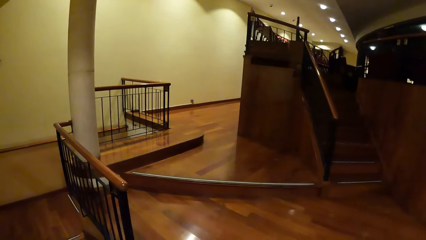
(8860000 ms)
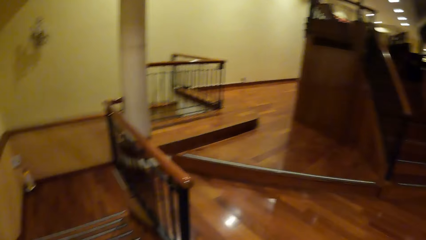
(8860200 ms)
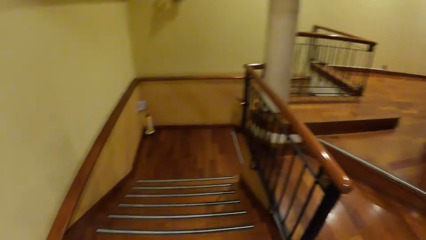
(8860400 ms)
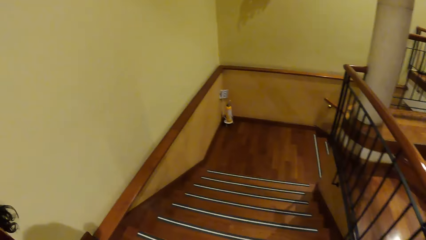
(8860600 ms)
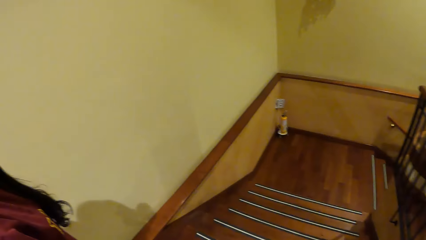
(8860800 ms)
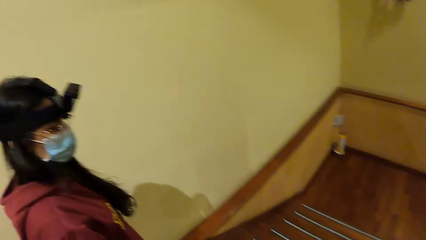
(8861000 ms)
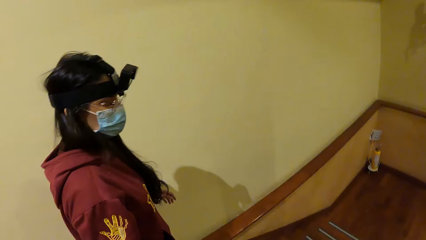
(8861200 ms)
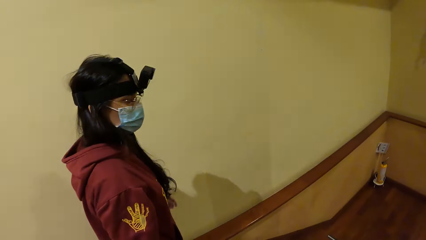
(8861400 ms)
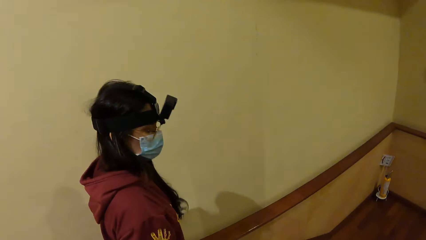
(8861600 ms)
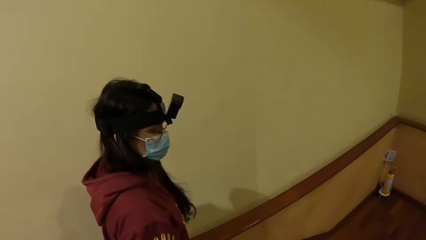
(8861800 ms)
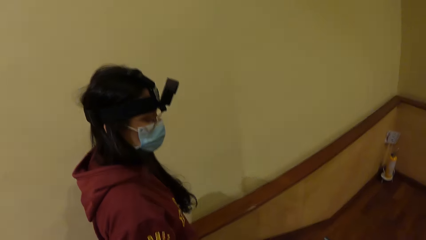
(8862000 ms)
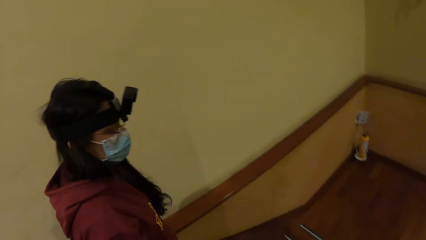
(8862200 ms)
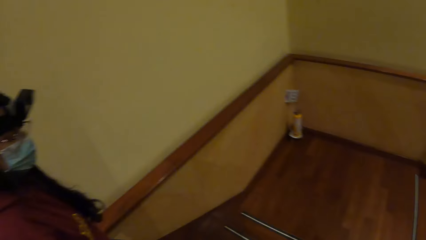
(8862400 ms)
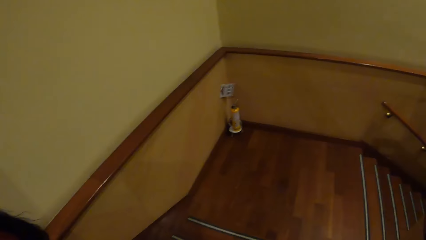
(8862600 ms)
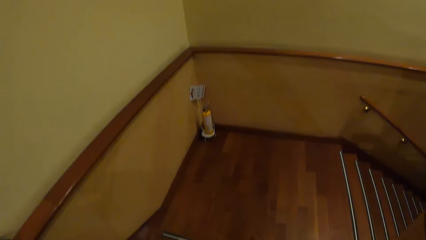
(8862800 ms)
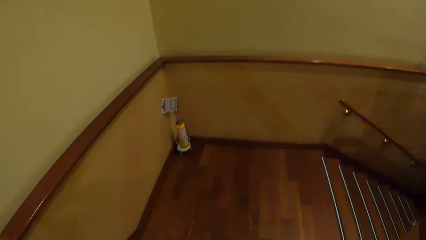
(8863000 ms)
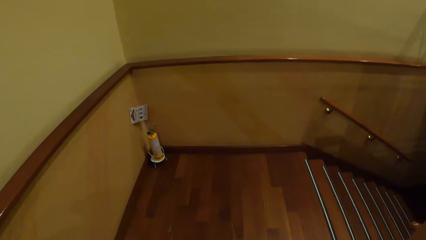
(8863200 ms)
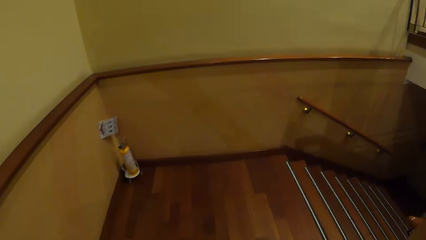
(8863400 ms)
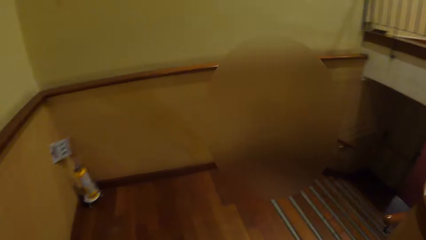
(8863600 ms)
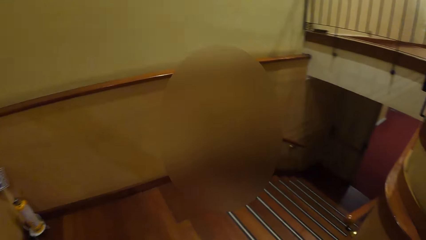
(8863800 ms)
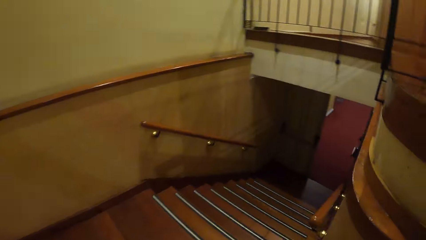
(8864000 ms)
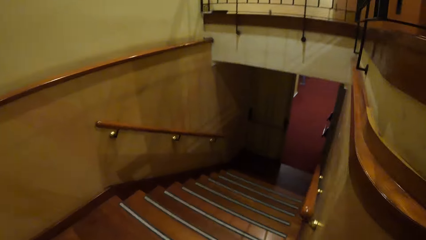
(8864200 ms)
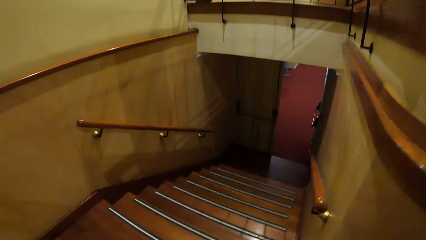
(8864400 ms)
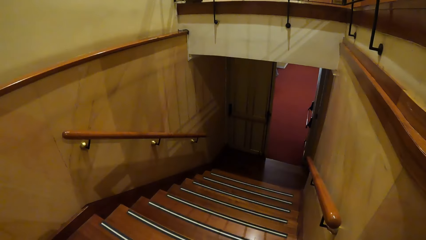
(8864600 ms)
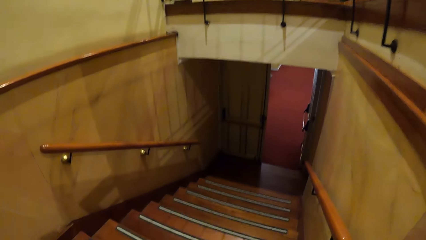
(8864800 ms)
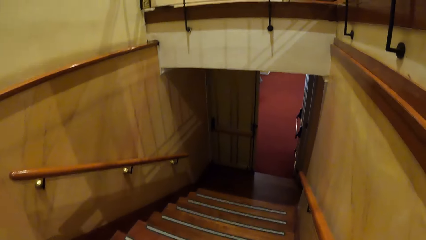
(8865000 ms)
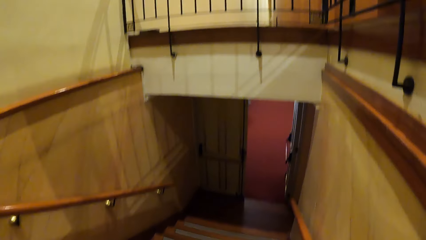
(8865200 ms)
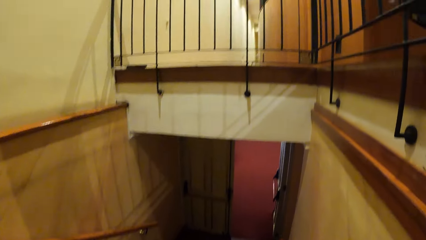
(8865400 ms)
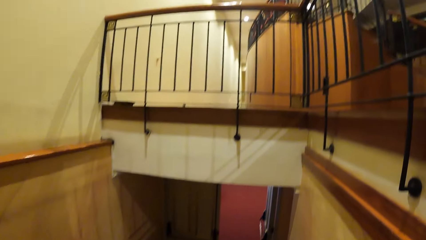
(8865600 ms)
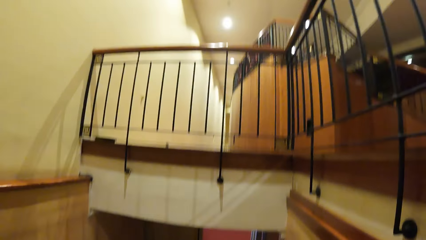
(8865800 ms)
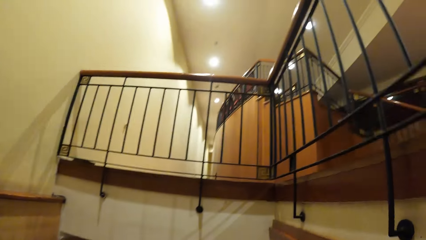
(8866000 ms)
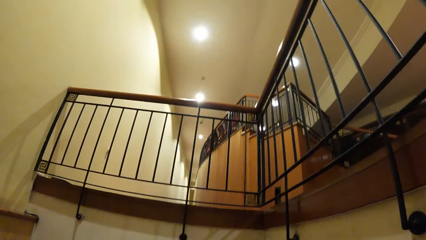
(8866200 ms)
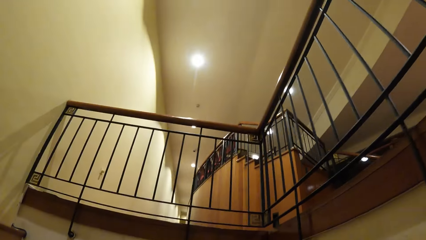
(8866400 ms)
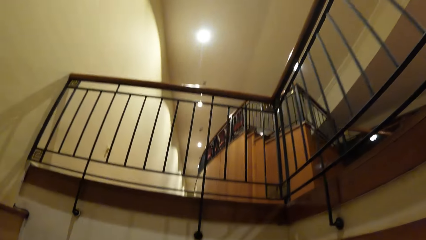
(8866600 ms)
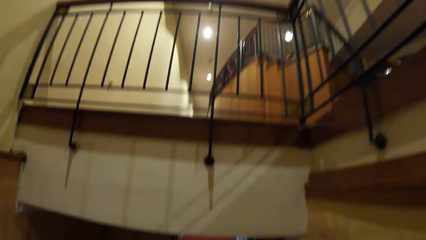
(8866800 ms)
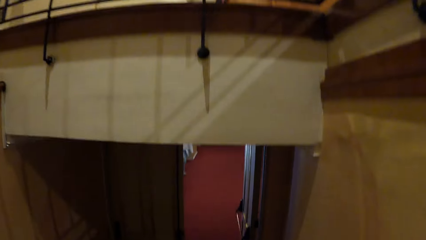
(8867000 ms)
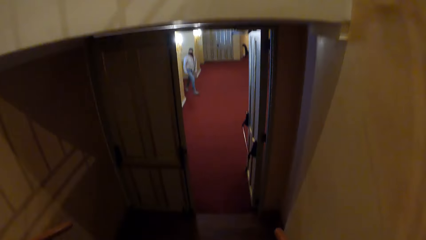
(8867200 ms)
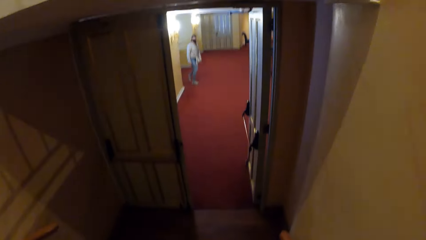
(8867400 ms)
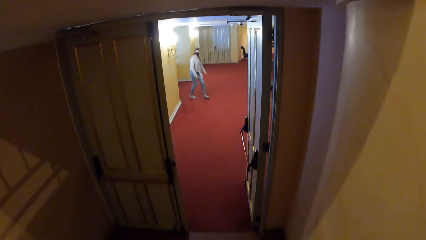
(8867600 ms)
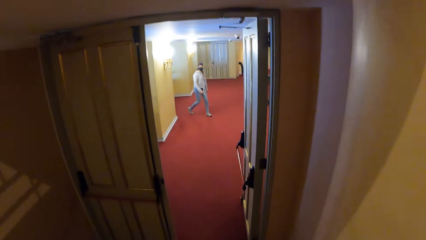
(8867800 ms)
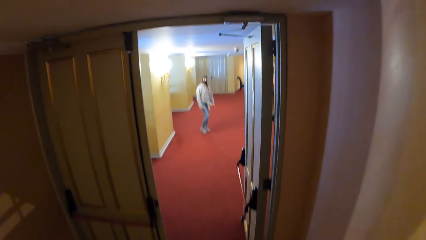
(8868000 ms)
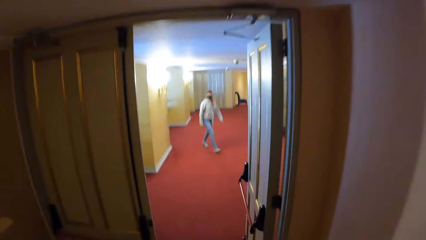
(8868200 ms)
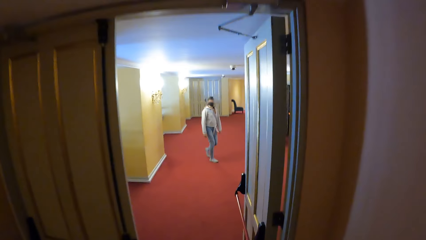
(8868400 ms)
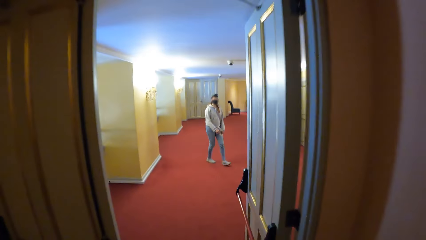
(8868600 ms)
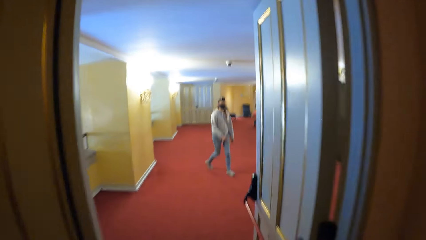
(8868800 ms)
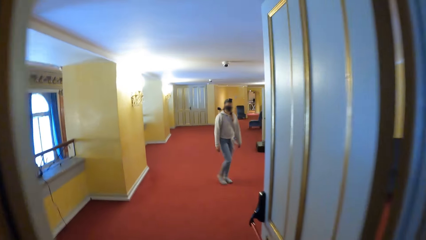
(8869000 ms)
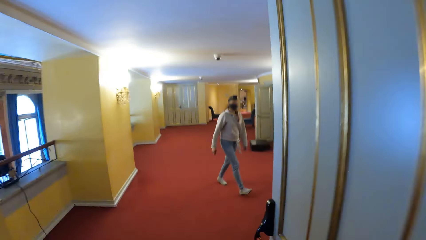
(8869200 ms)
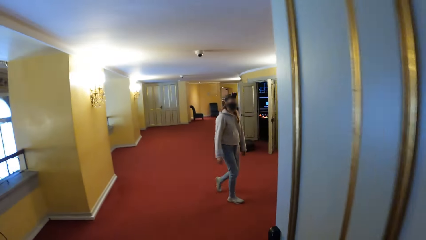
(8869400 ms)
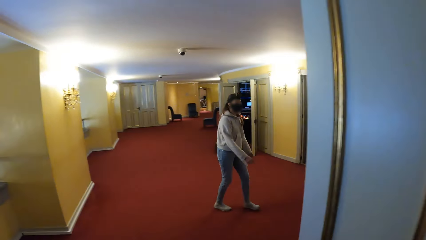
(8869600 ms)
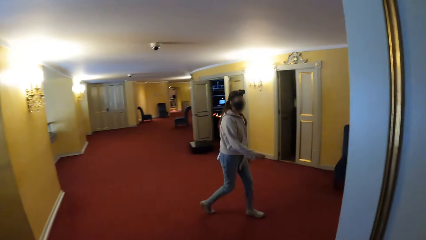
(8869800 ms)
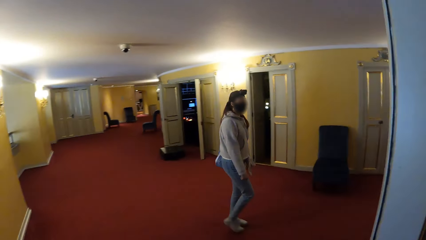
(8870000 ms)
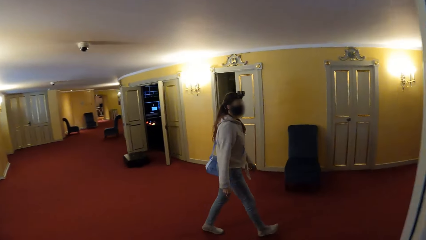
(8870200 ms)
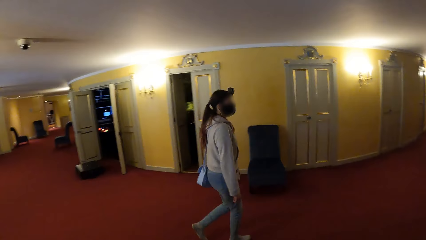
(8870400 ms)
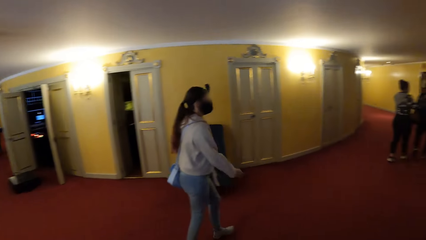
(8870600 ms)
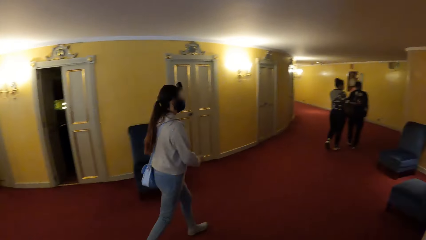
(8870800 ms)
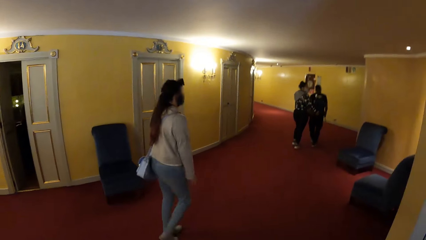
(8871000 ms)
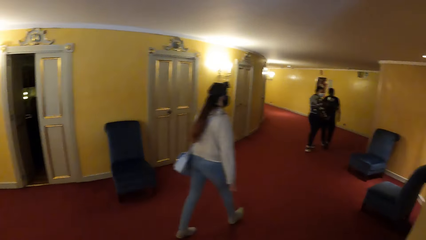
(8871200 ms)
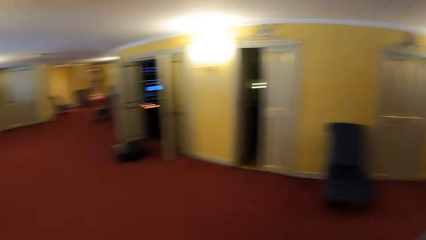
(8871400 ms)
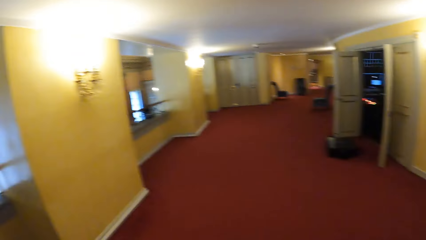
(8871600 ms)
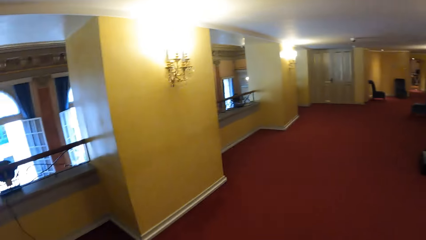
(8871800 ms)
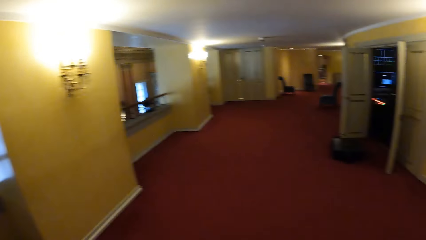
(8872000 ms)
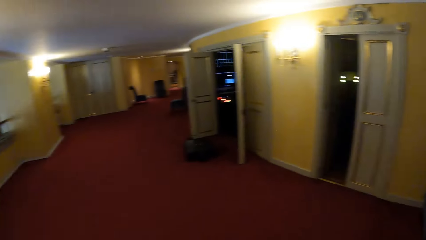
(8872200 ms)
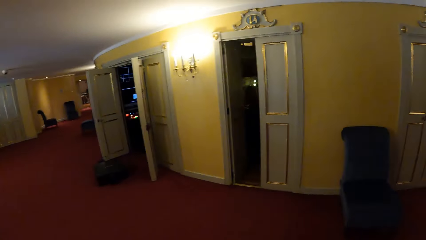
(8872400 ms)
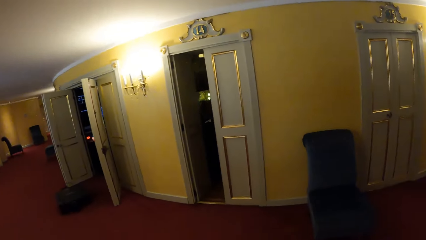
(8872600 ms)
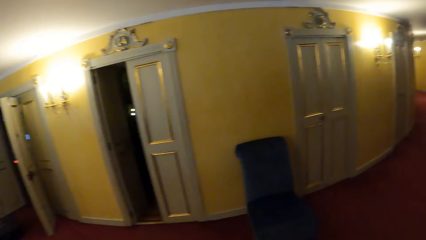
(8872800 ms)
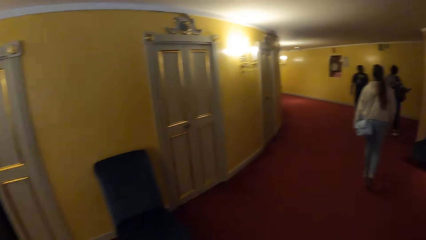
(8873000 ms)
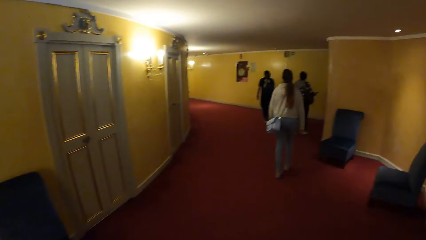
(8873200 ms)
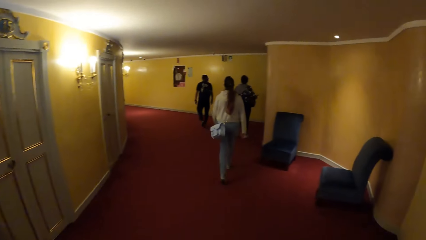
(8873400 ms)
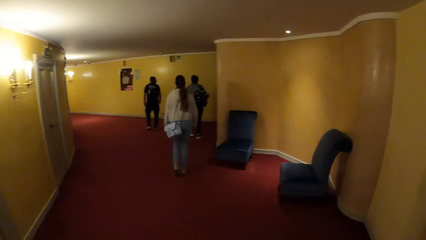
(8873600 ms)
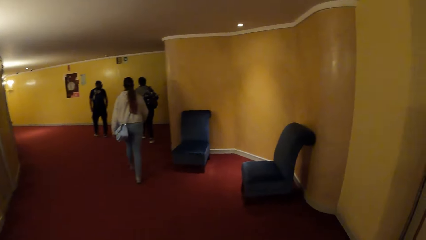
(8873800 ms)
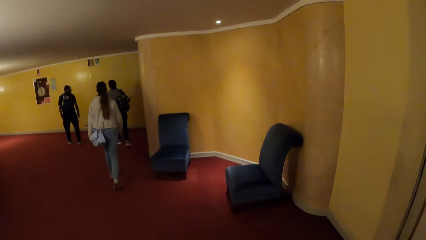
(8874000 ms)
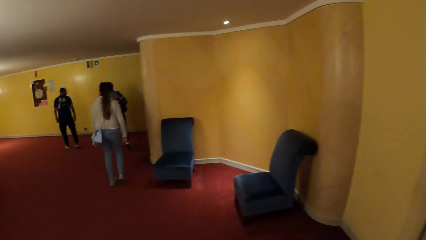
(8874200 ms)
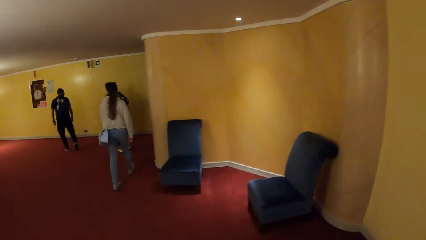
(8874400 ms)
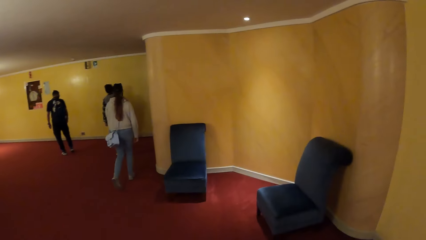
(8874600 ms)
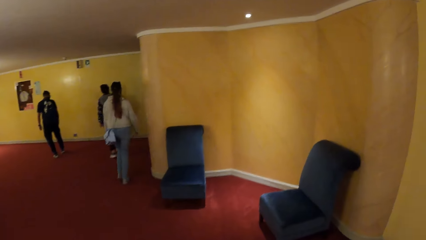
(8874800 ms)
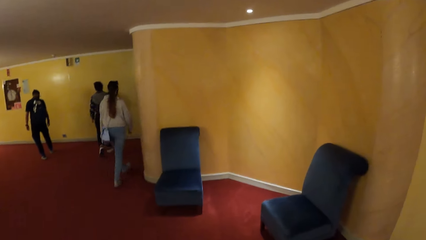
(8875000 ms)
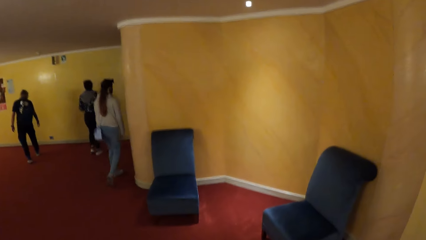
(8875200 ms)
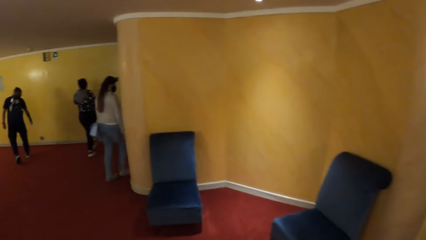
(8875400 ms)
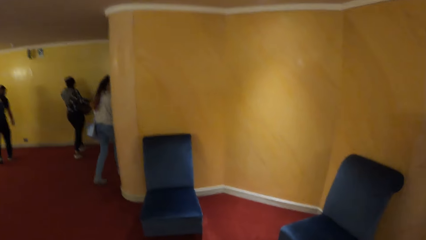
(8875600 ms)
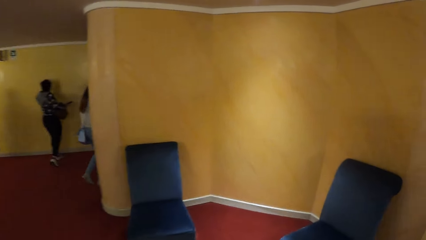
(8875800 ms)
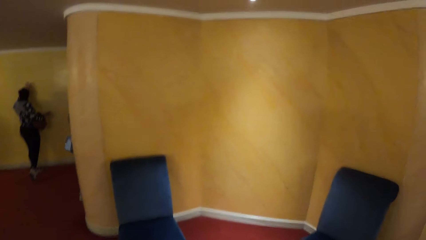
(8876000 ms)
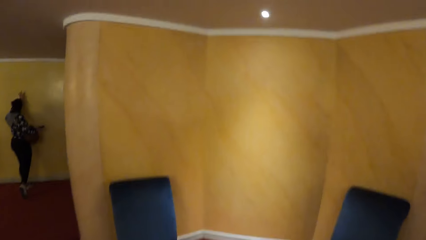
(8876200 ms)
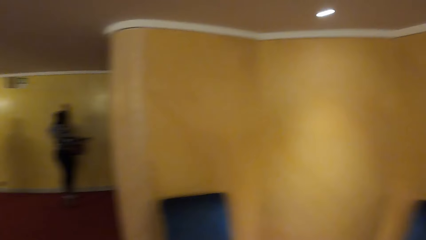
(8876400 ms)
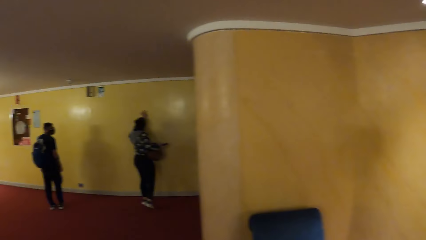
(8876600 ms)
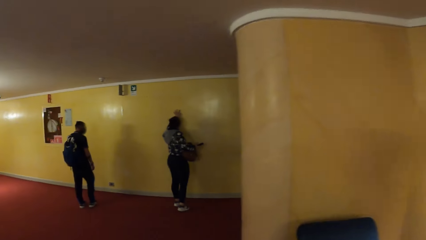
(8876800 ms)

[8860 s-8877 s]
The camera wearer looks at a person. They walk down the stairs alongside the woman. Another woman walks past the camera wearer. Another woman touches a wall with her left hand.
